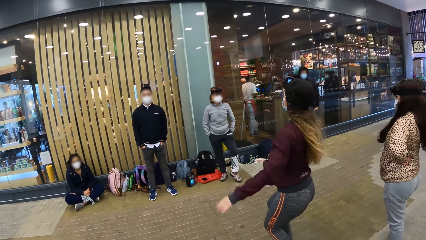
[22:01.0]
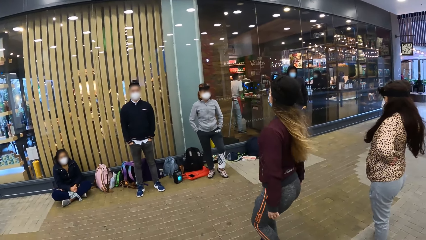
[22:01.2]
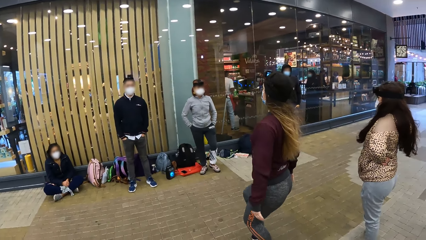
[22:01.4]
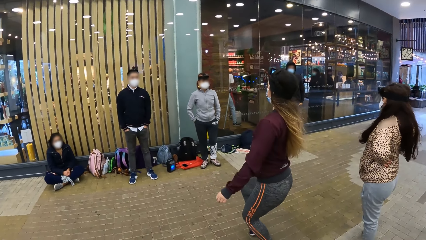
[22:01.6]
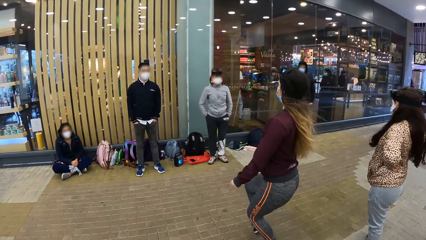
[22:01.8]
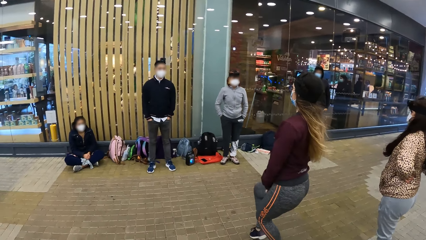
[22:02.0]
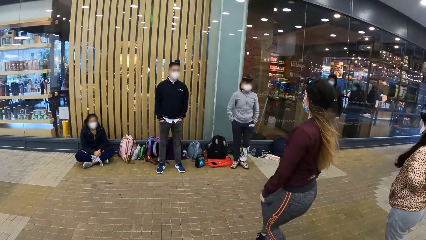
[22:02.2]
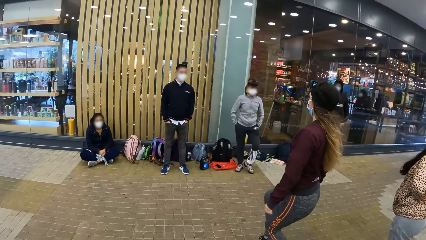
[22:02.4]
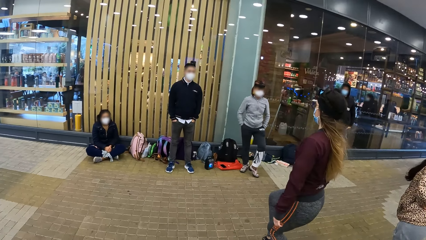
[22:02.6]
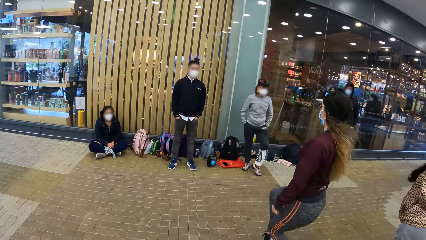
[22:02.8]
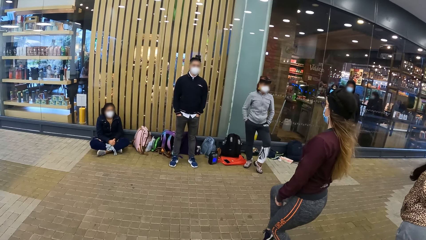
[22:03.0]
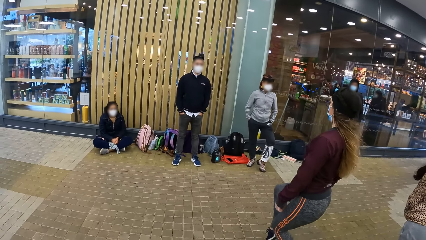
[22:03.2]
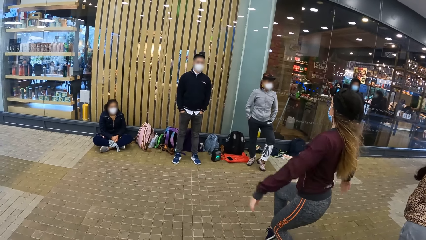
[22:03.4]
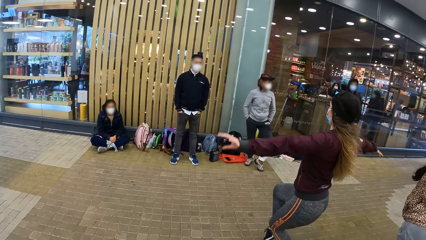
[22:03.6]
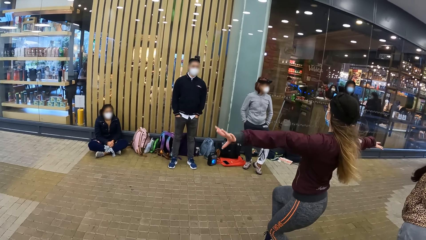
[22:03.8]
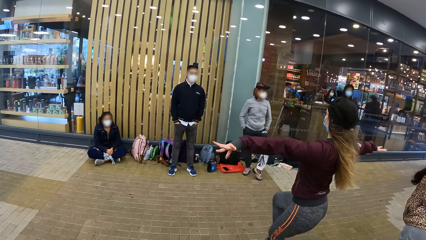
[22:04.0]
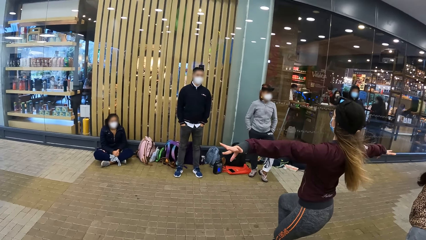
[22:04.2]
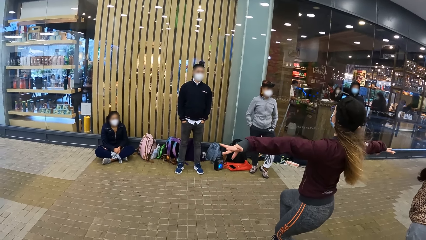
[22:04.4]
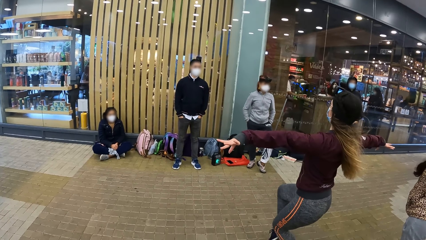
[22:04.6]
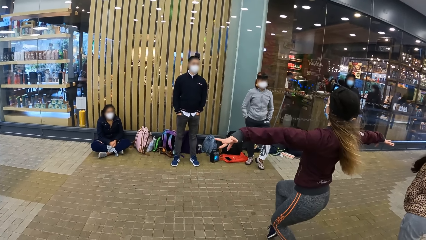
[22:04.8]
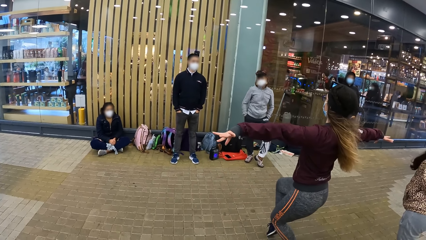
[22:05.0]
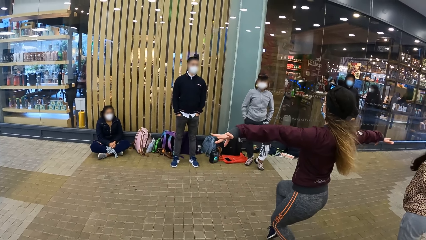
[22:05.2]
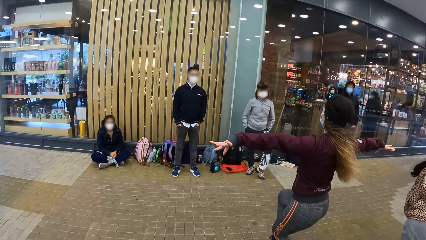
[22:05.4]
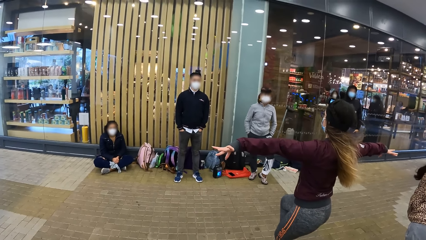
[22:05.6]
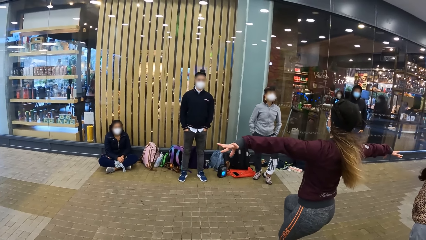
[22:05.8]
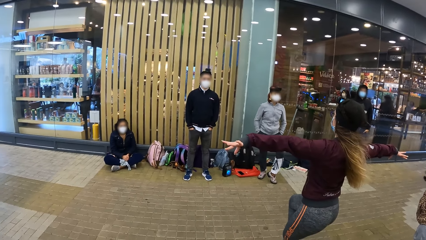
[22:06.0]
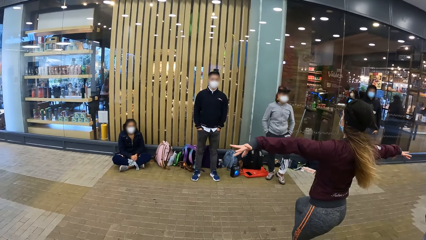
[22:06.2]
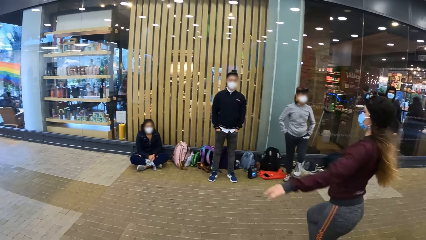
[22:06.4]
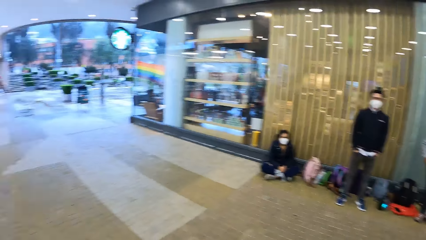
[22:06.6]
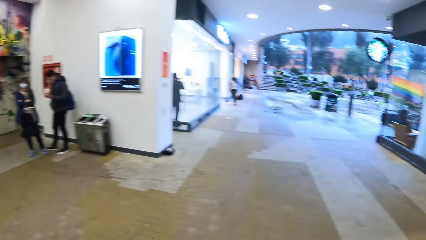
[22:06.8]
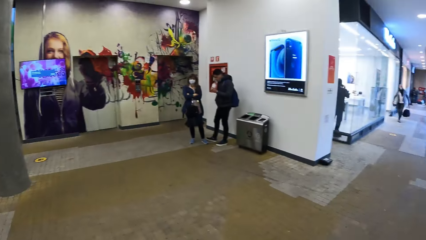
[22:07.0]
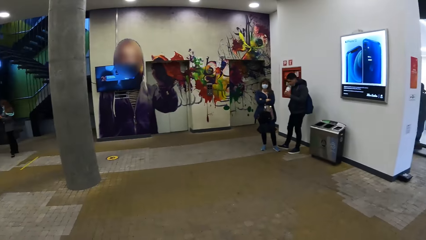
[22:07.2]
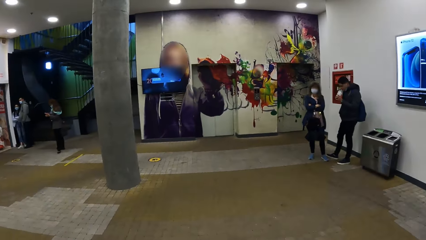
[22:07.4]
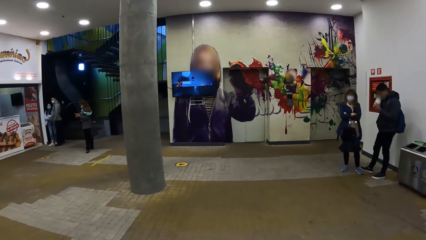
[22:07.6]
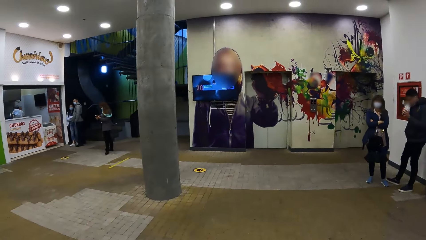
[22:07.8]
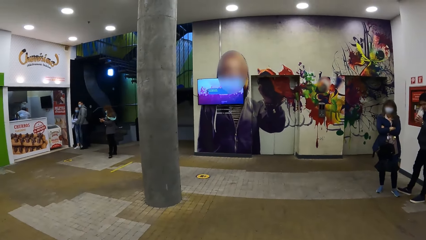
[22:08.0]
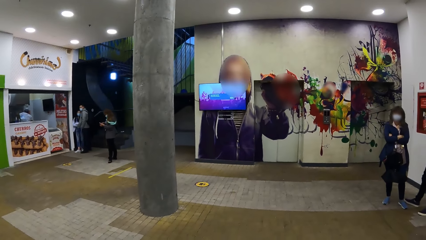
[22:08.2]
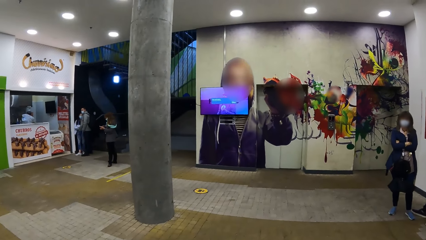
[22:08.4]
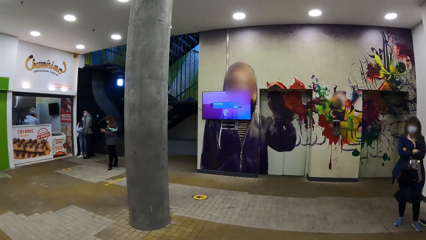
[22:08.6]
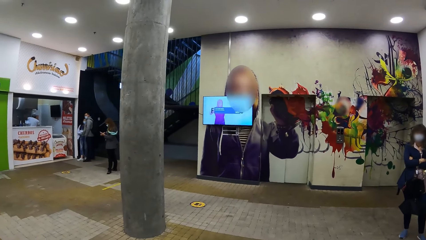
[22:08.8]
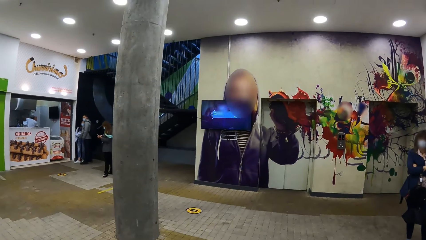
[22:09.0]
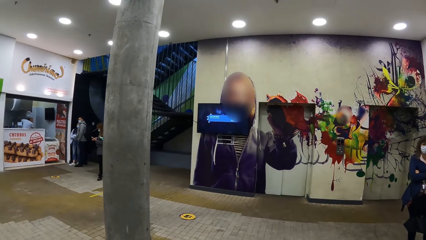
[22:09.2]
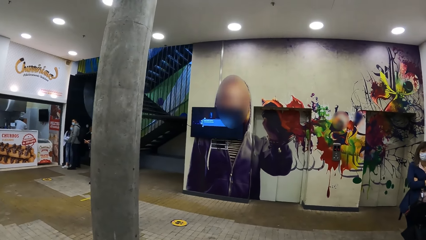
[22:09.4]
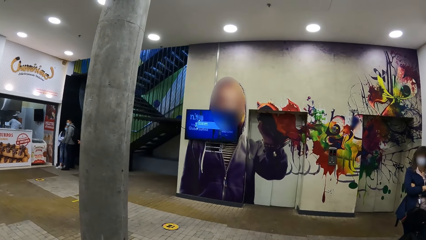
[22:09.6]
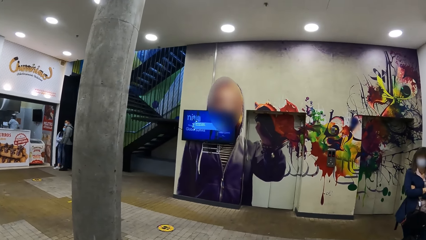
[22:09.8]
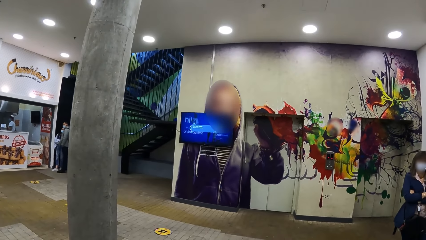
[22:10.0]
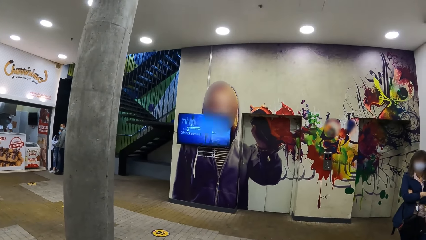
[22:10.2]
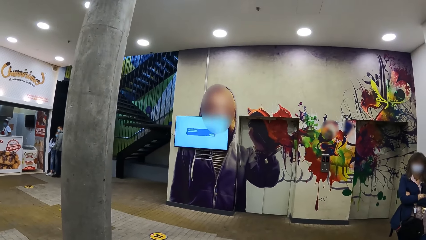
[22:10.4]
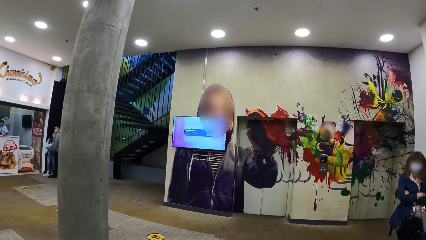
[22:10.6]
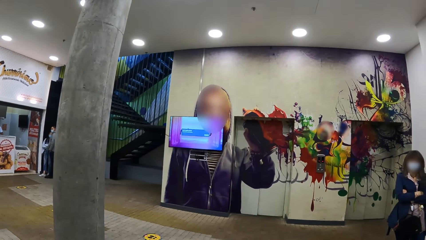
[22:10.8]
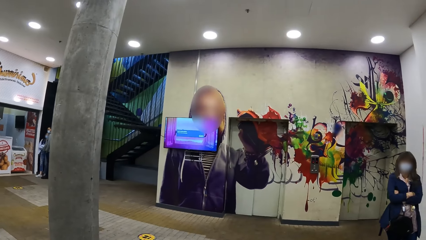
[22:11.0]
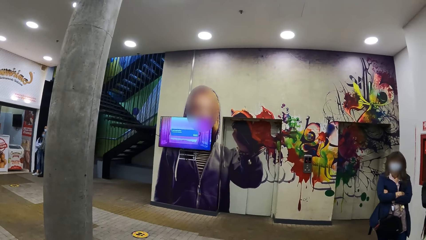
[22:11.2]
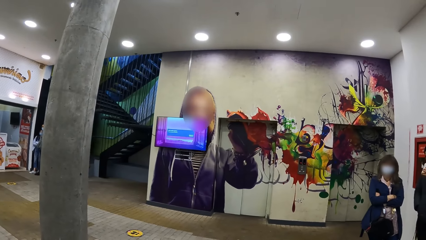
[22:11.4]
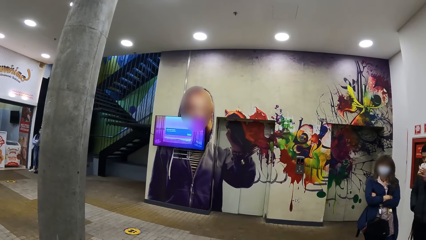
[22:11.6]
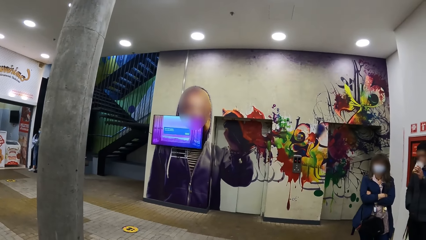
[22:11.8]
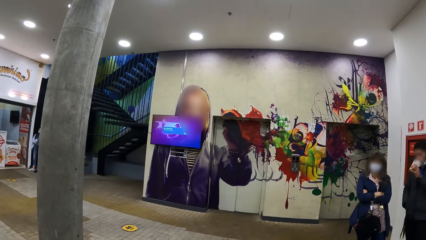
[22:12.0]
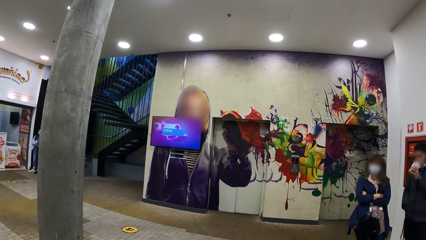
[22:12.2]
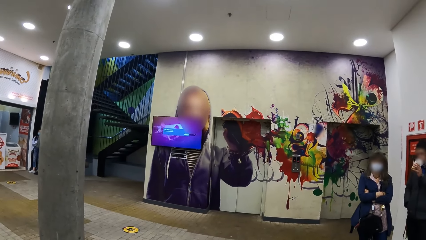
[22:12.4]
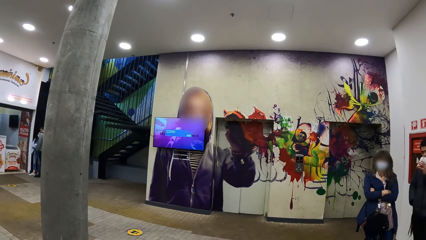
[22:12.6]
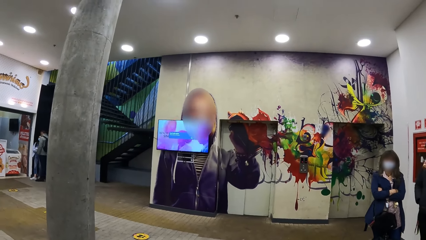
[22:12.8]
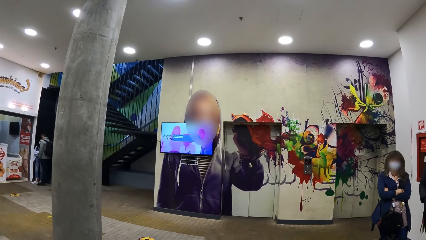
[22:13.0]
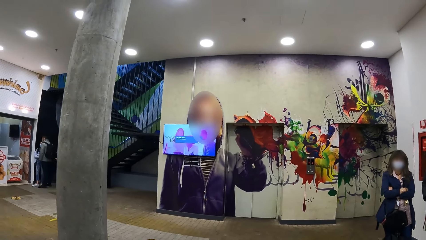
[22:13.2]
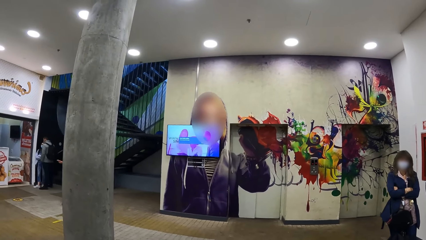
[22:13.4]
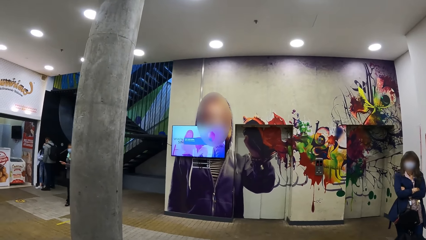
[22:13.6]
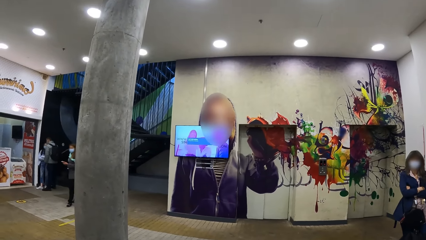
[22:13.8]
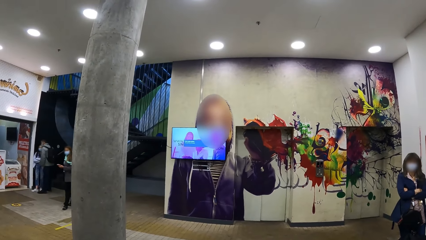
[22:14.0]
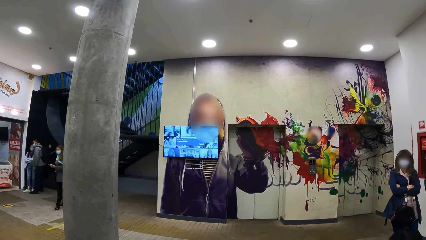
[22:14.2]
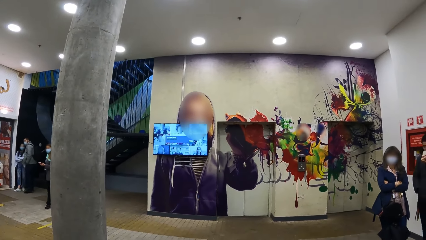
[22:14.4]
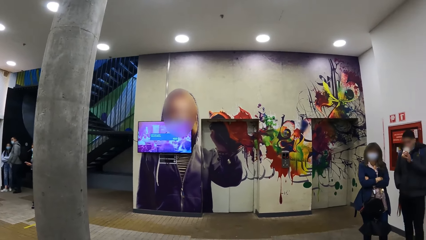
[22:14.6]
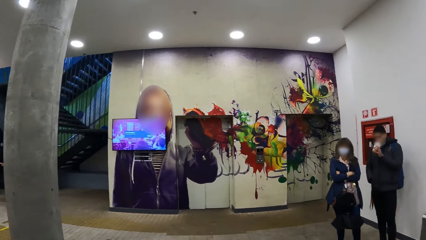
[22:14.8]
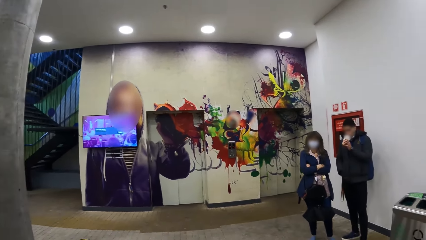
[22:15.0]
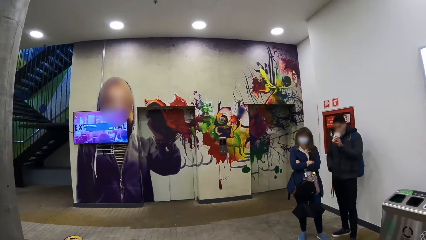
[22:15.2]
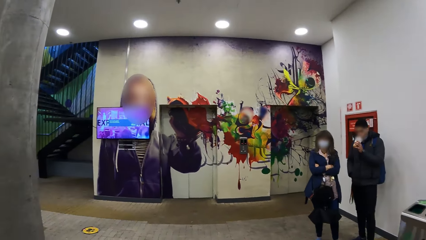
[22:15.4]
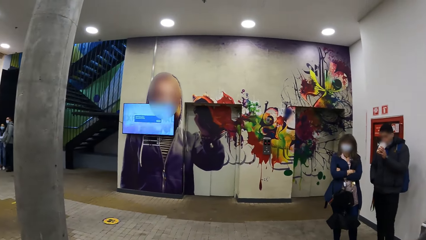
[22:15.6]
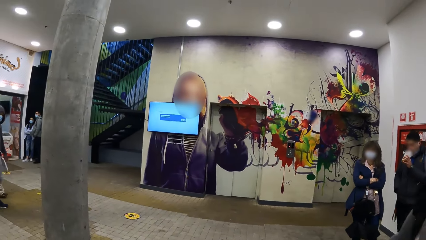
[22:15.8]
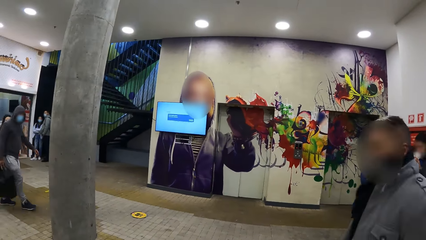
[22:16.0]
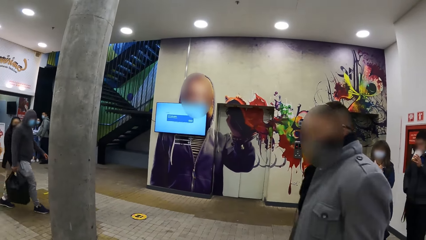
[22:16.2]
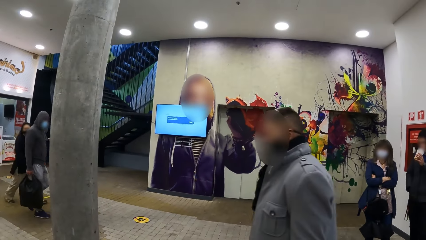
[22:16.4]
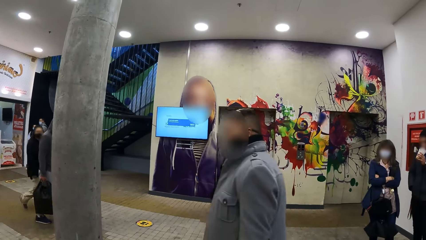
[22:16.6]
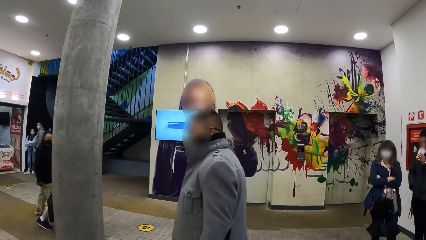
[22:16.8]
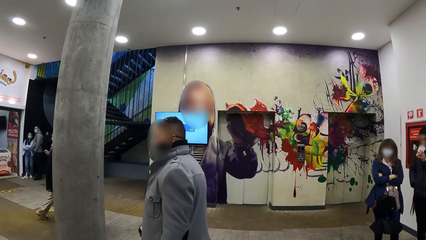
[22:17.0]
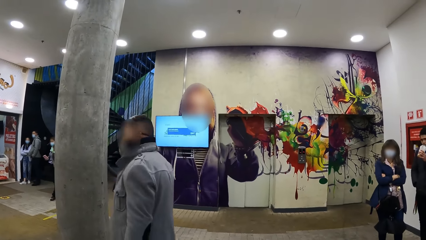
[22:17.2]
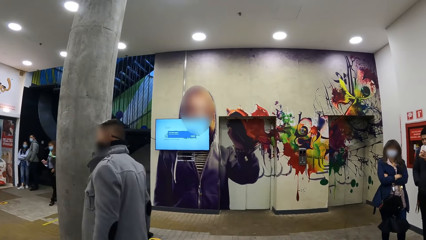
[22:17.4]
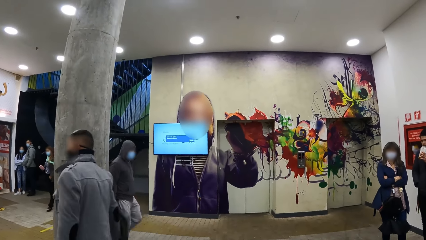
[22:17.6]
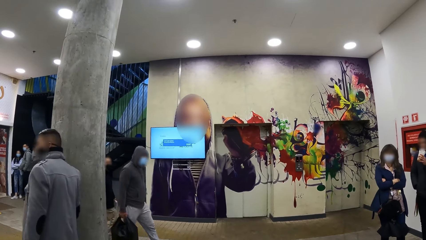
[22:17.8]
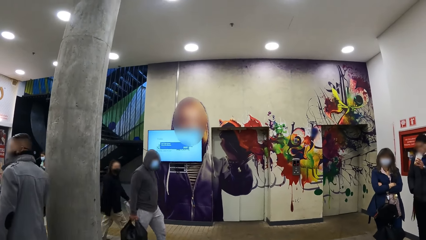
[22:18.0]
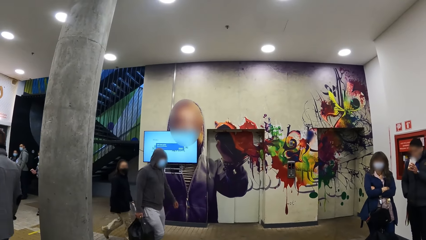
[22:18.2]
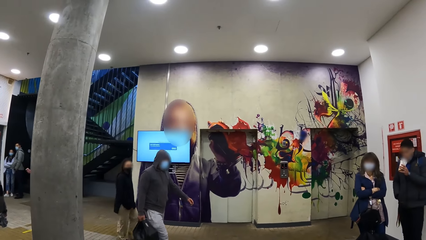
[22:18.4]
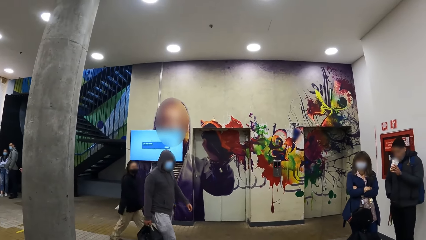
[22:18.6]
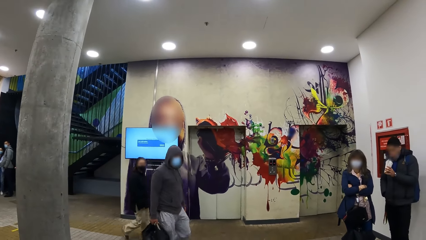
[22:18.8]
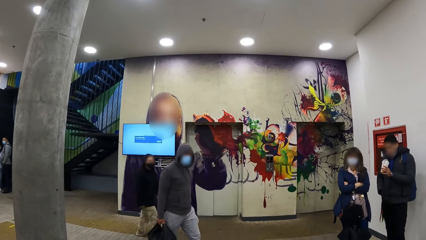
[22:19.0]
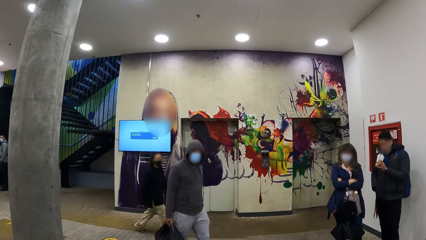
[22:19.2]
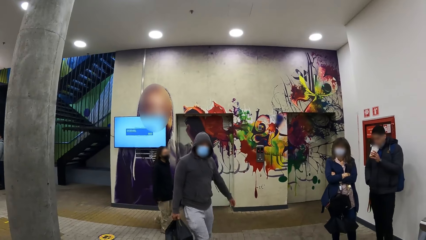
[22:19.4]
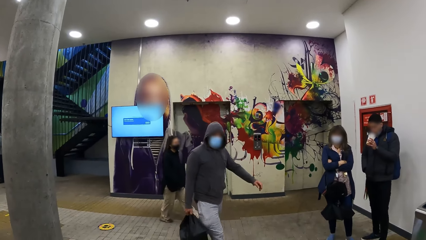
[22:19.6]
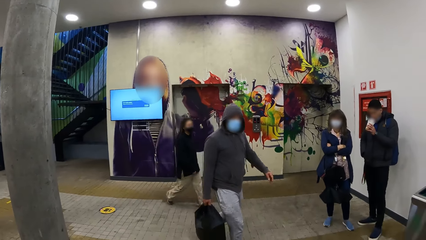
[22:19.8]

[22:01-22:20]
A woman squats with her hands by her sides and stretches her hands sideways. A man drinks yoghurt from the cup in his left hand. The camera wearer turns towards the man and another woman. They walk in the building. Another man walks past the camera wearer.
